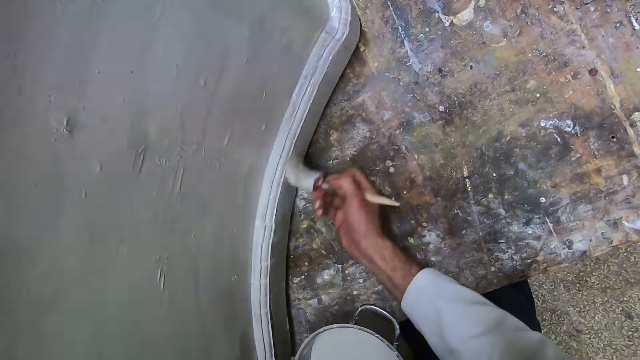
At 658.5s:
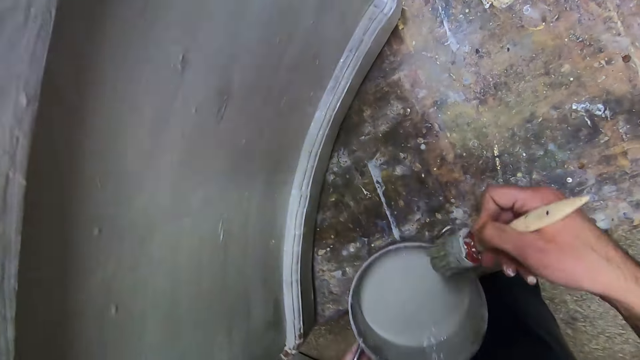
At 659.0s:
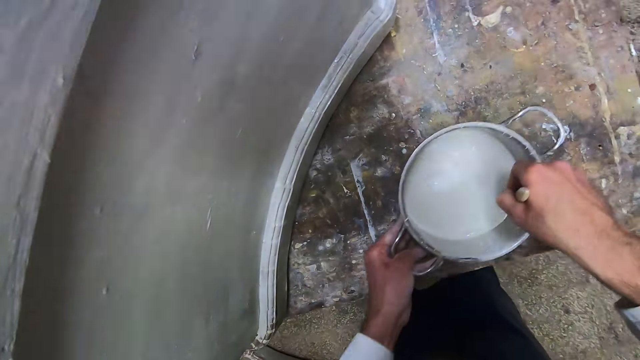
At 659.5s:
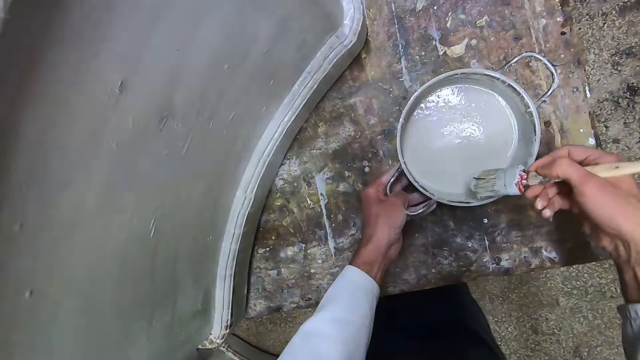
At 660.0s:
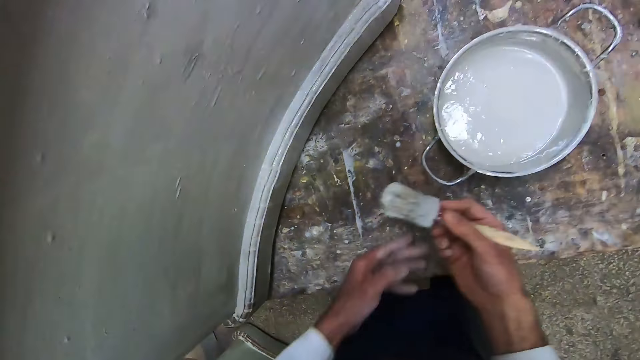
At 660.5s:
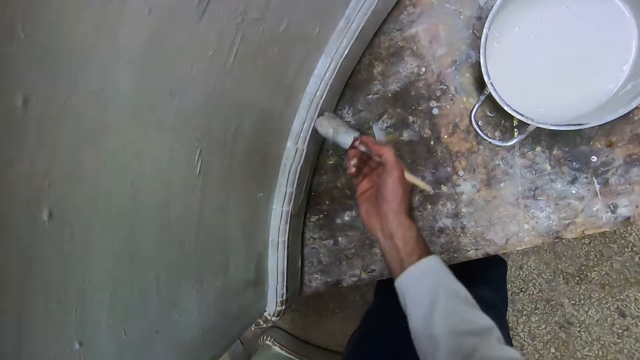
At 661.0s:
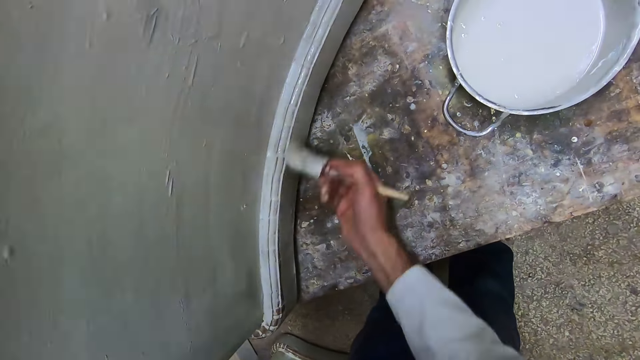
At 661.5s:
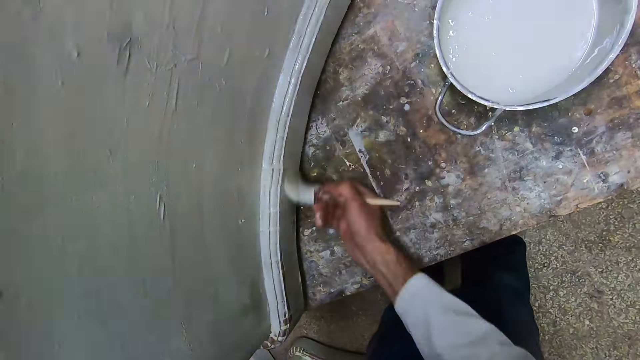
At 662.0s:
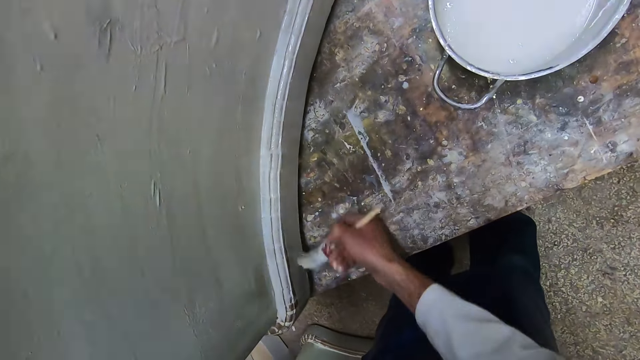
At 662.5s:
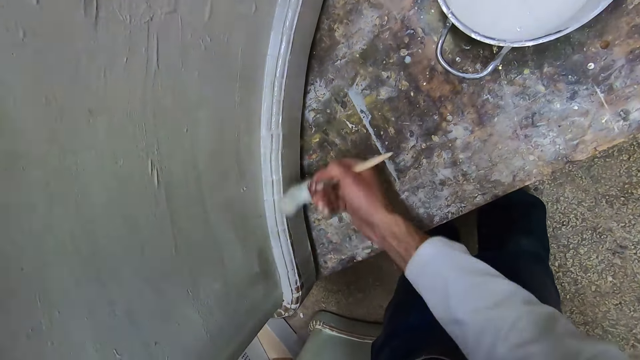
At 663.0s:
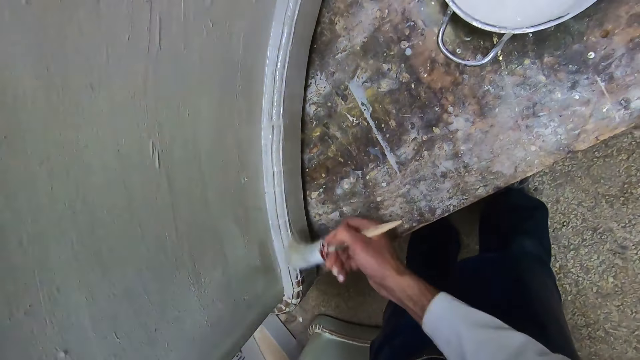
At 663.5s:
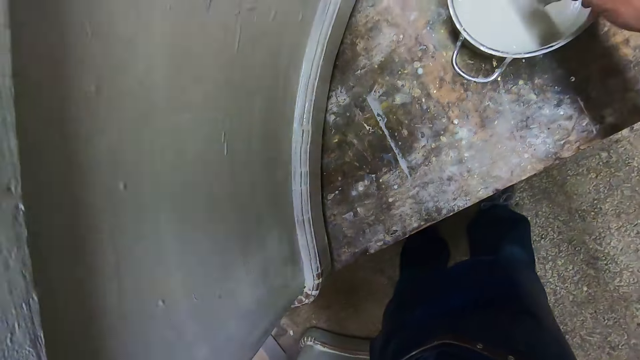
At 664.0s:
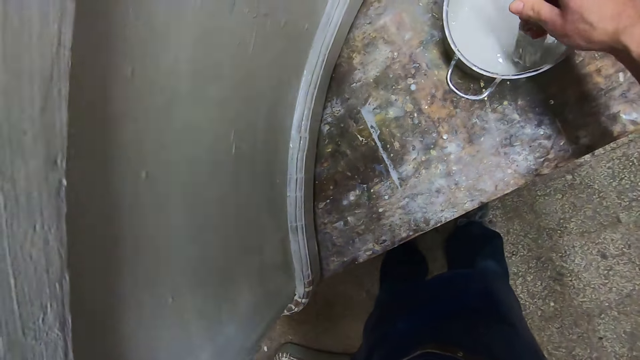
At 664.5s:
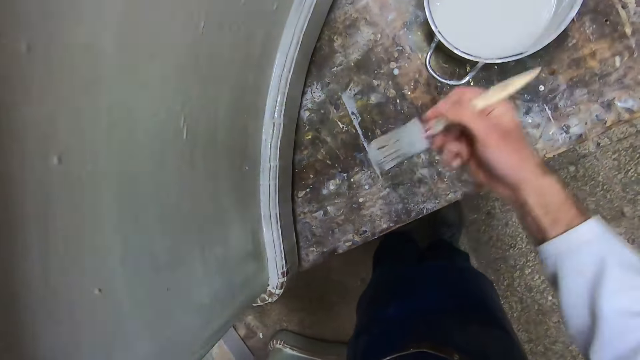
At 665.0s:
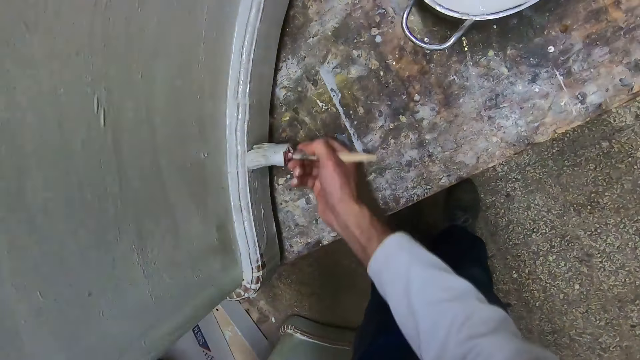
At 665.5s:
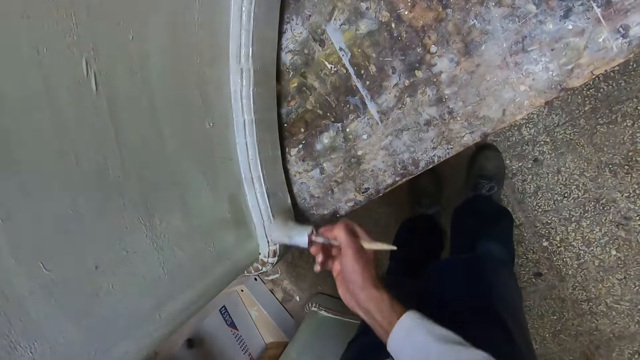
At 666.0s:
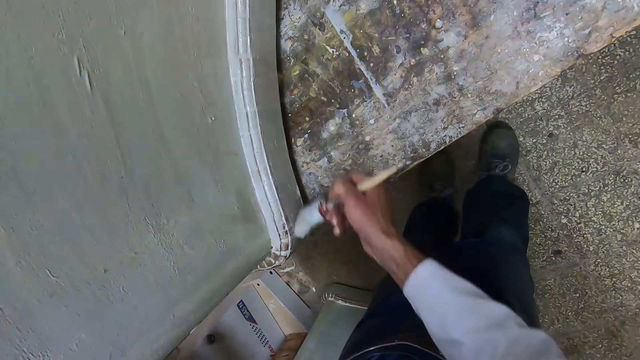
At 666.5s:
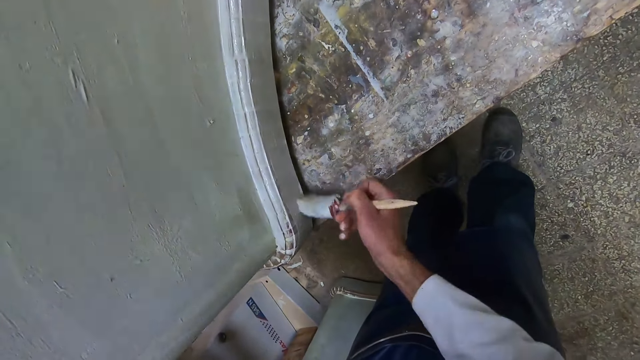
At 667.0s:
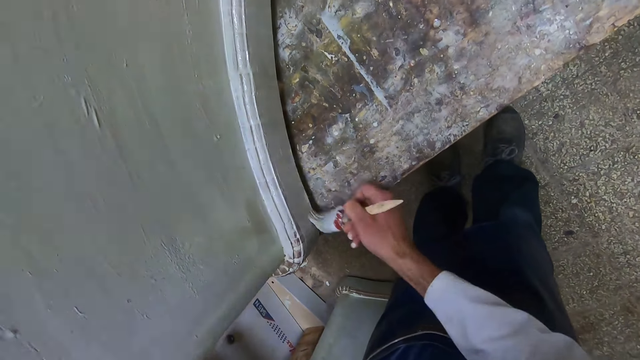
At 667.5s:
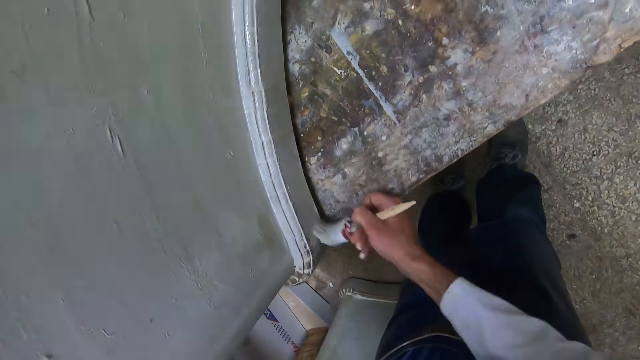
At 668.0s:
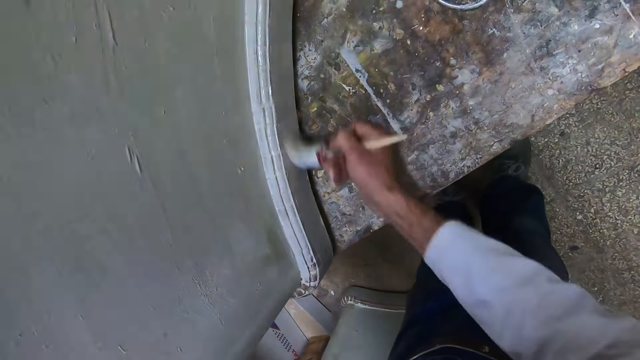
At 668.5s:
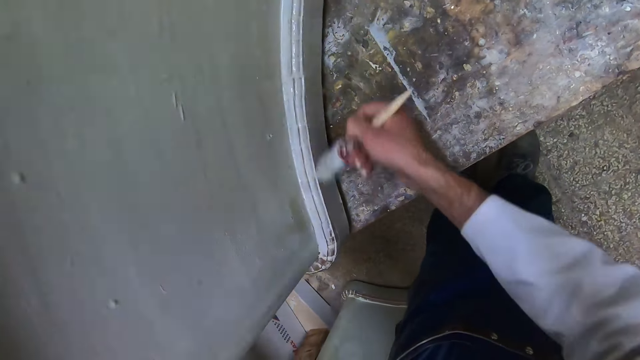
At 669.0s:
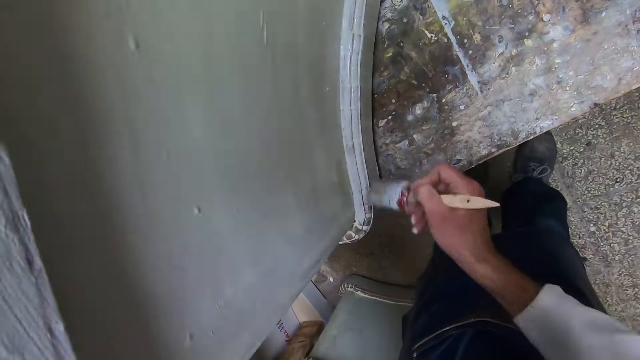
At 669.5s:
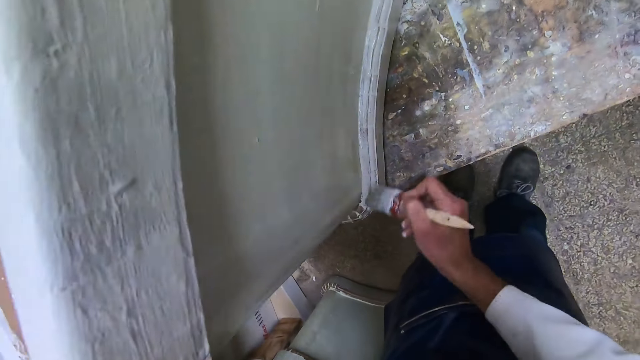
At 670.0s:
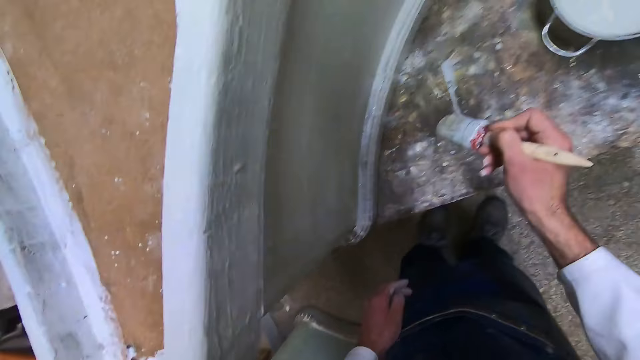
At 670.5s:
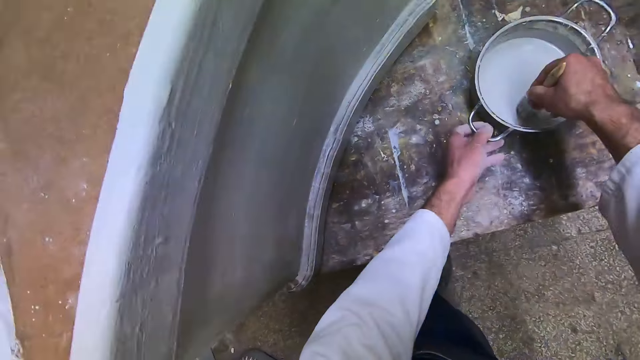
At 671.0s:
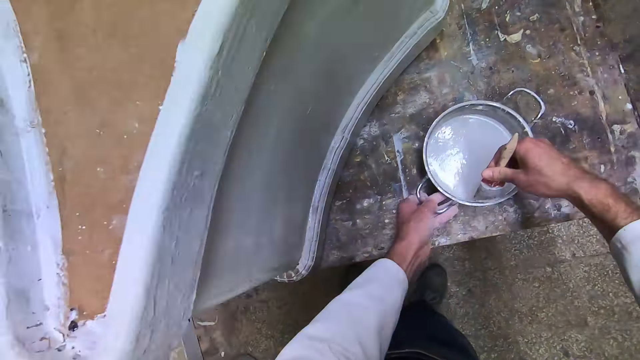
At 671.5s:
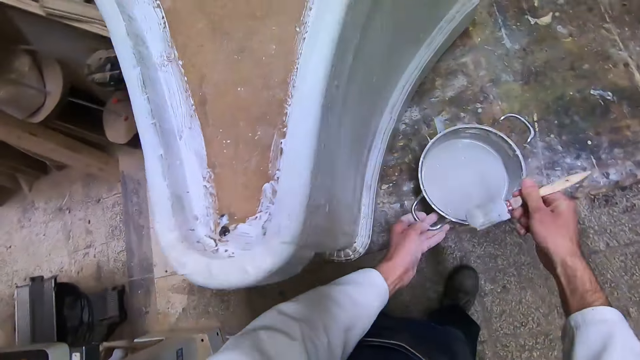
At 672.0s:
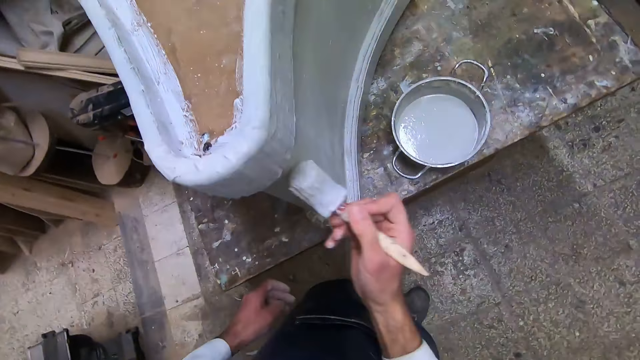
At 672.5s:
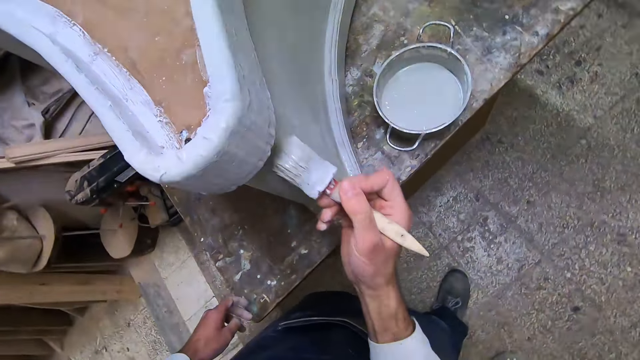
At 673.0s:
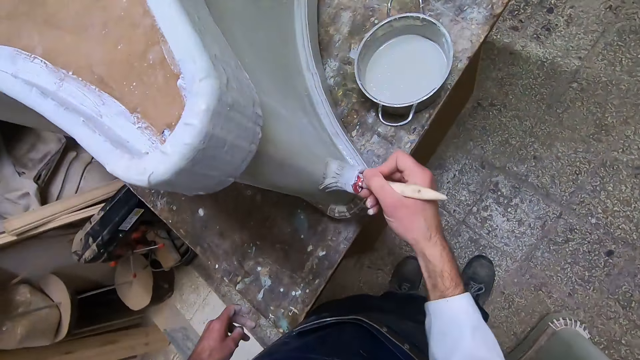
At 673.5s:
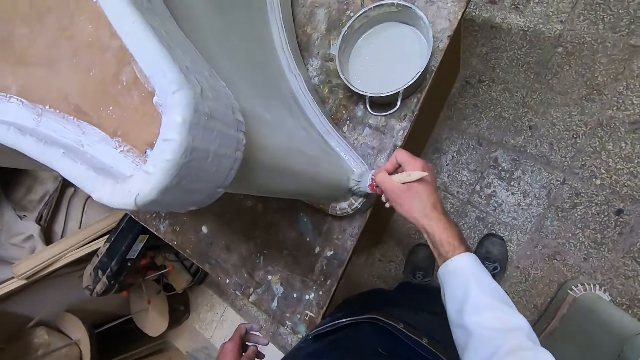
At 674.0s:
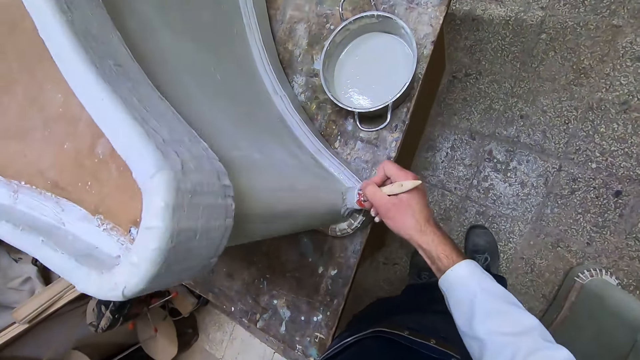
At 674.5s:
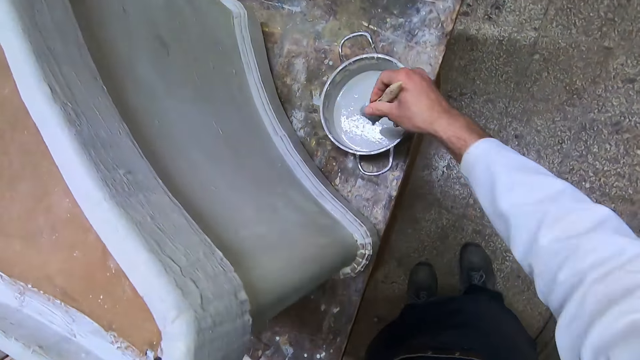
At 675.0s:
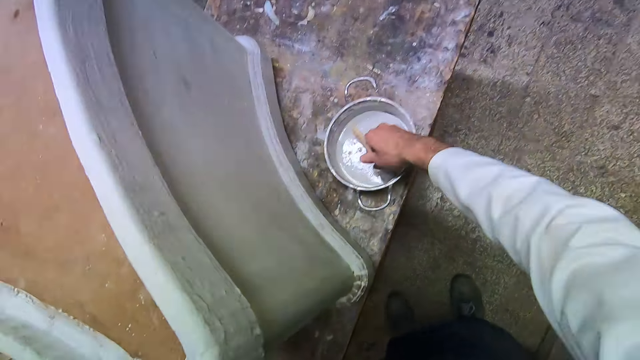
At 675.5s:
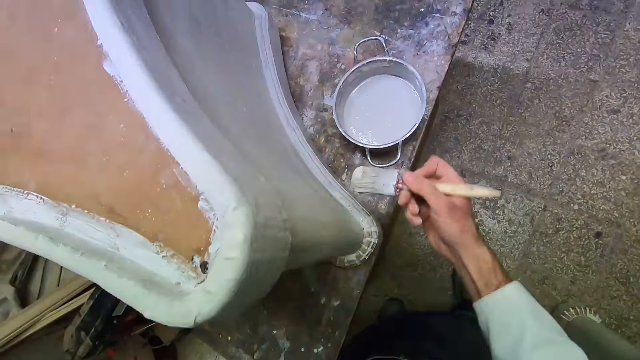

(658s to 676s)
The camera wearer dips the brush into the liquid paint in the pot with his right hand. He drops the pot in his left hand on the table. He lifts up the brush. He lets go of the pot. He applies the liquid paint on the furniture with the brush in his right hand. He dips the brush into the liquid paint in the pot with his right hand, lifts up the brush, and applies the liquid paint on the furniture with the brush in his right hand. He dips the brush into the liquid paint in the pot with his right hand. He holds the pot with his hand. He drags the pot on the table with his left hand towards him. He lifts up the brush. He removes his left hand from the pot. He applies the liquid paint on the furniture with the brush in his right hand. He dips the brush into the liquid paint in the pot with his right hand and lifts up the brush.

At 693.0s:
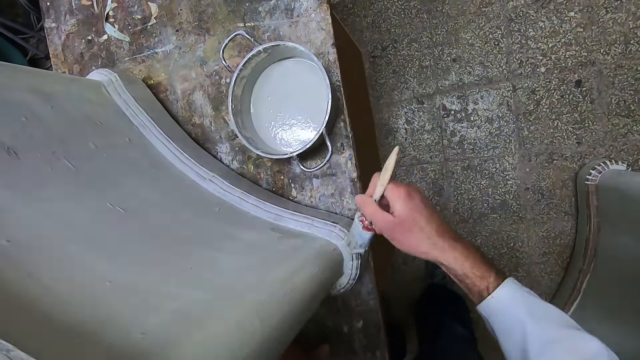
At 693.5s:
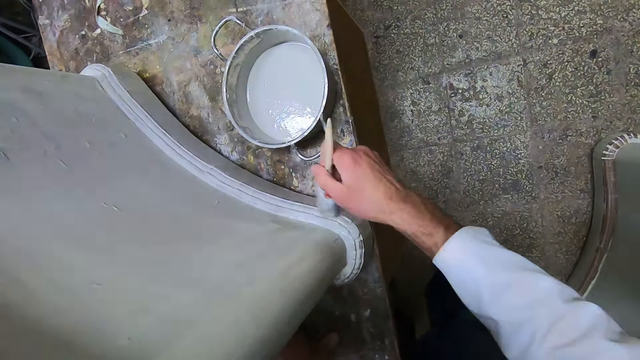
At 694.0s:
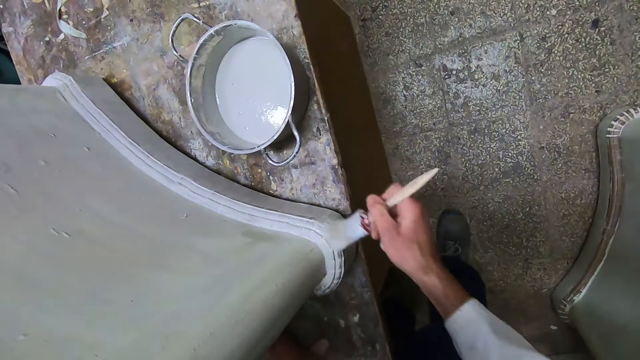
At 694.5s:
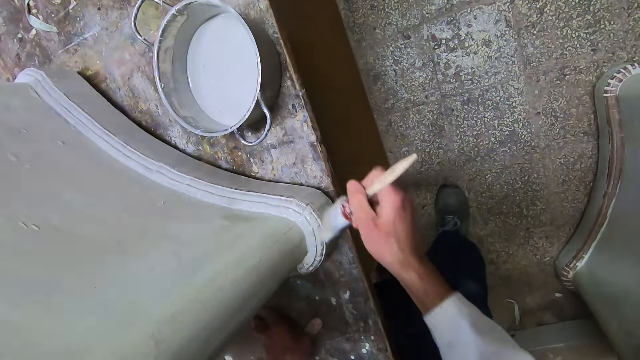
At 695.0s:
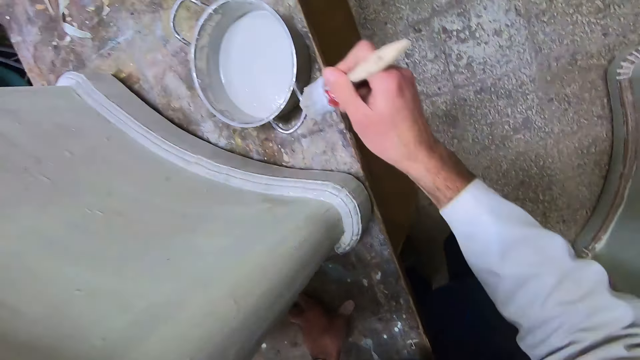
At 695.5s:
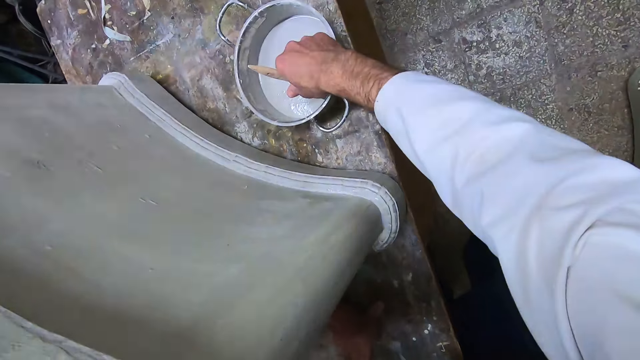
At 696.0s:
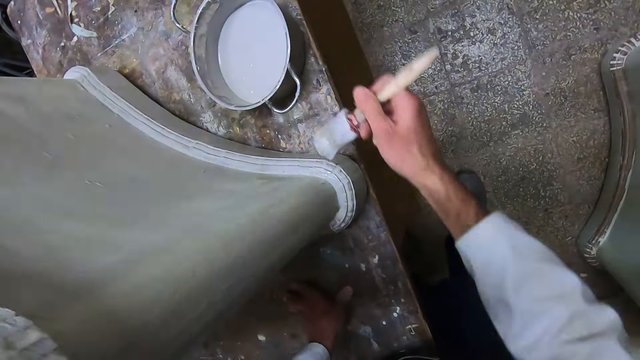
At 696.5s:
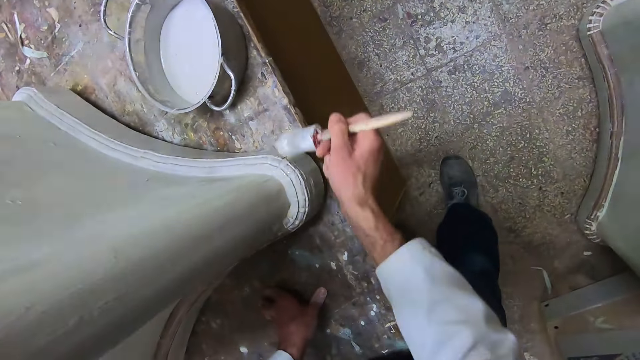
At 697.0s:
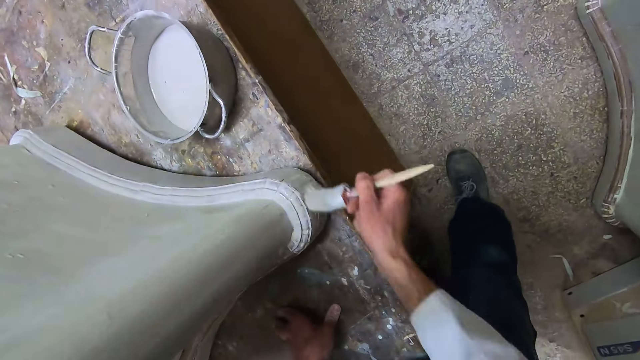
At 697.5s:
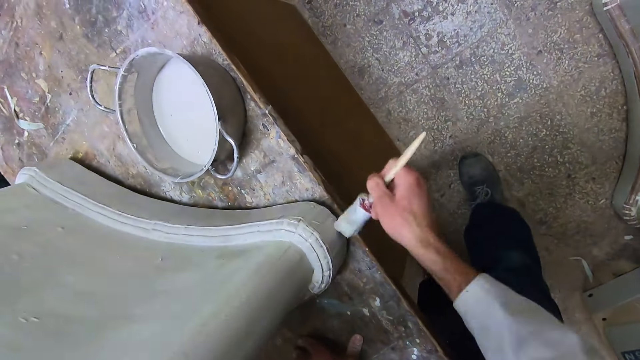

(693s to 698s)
The camera wearer applies the liquid paint on the furniture with the brush in his right hand. He dips the brush into the liquid paint in the pot with his right hand. He lifts up the brush. He applies the liquid paint on the furniture with the brush in his right hand and places his left hand on the table.
